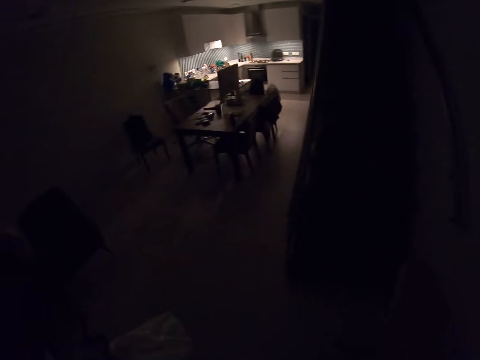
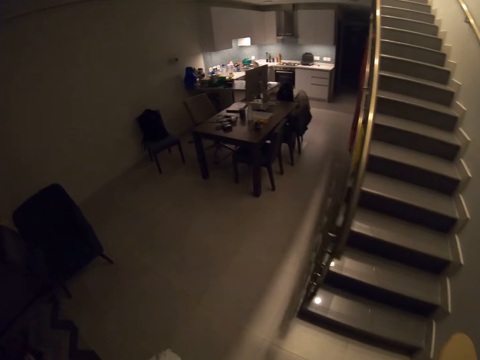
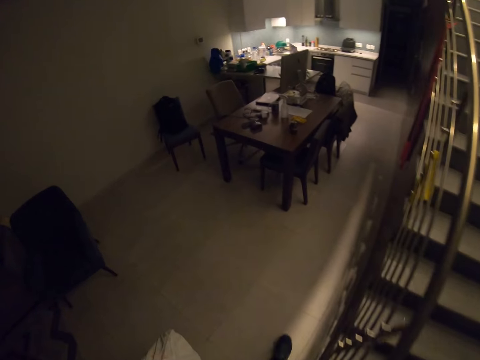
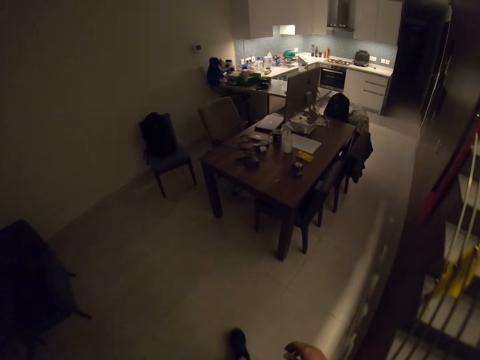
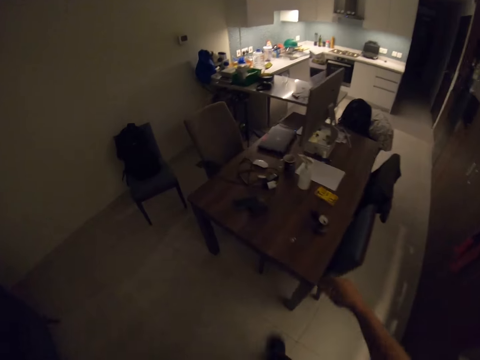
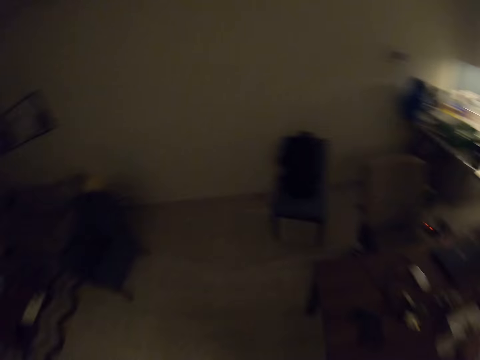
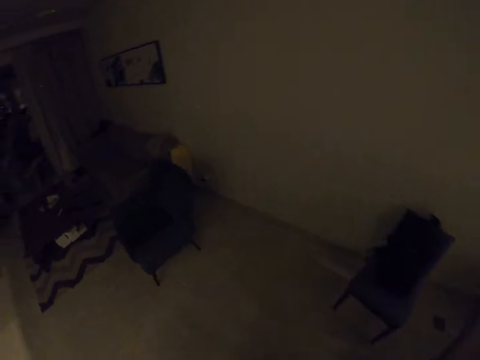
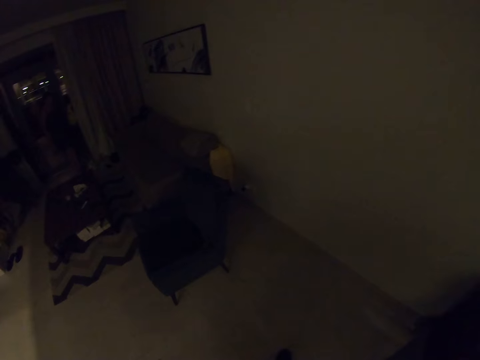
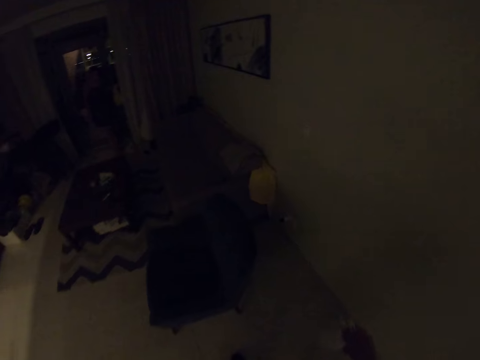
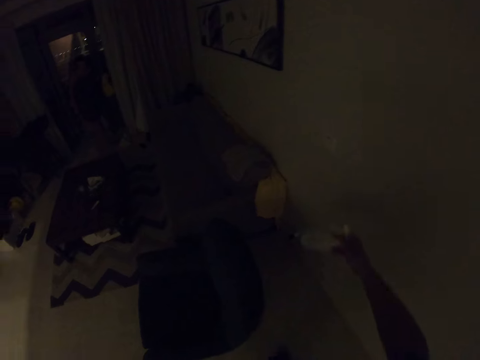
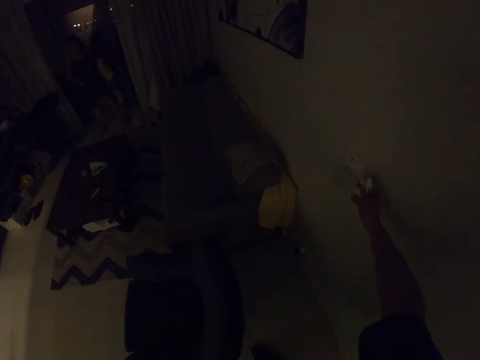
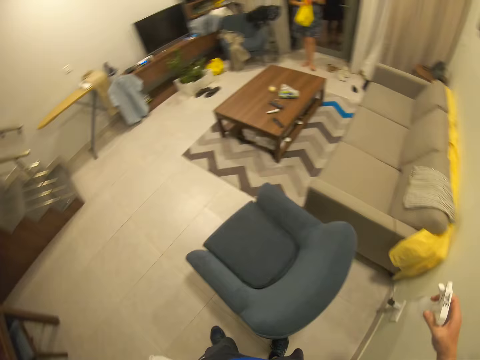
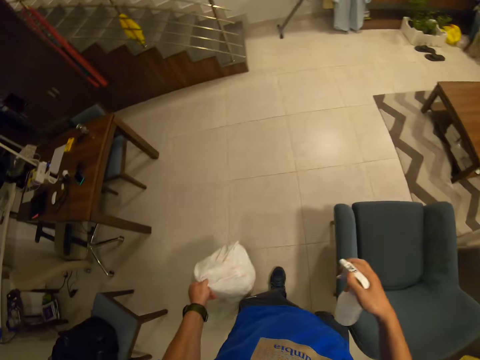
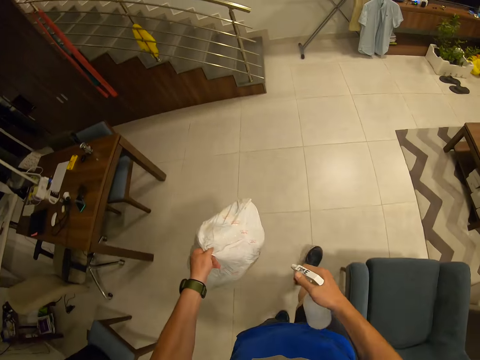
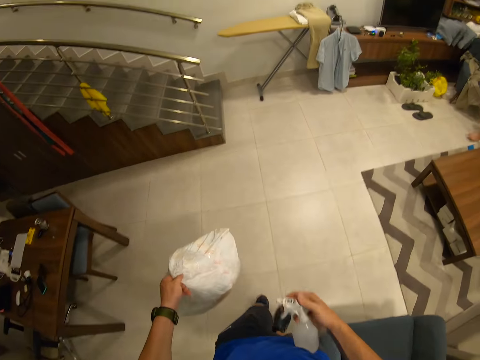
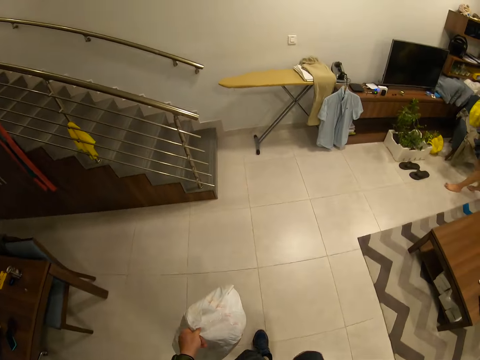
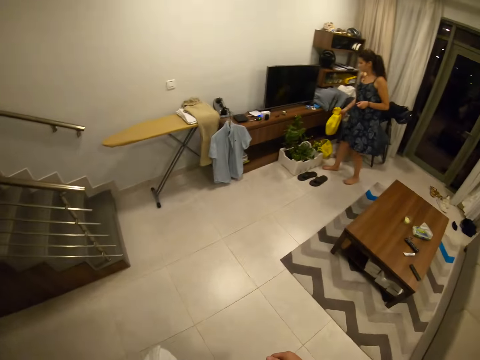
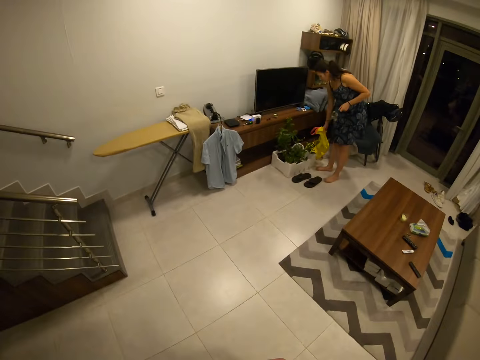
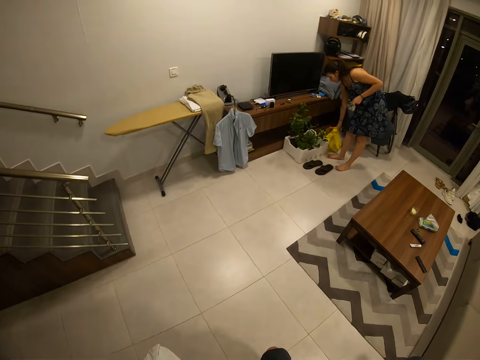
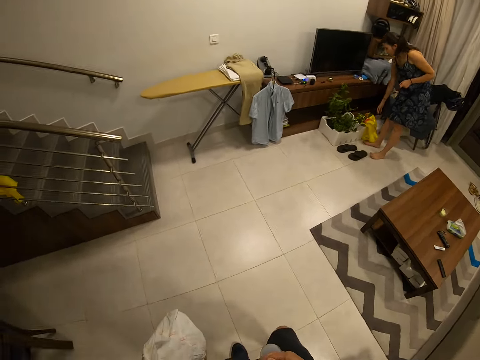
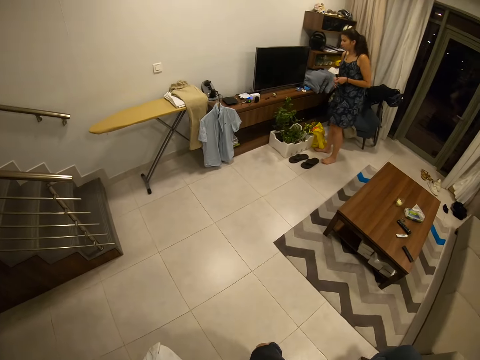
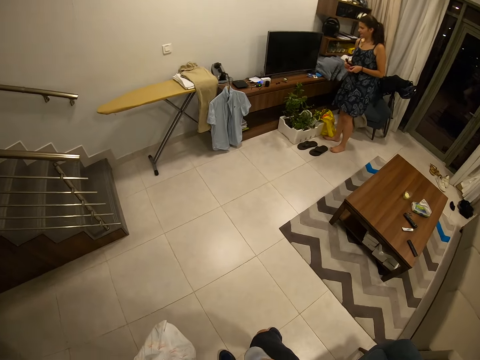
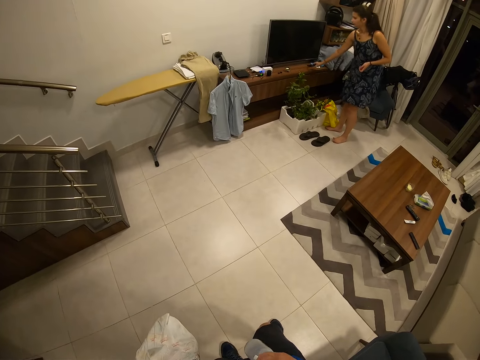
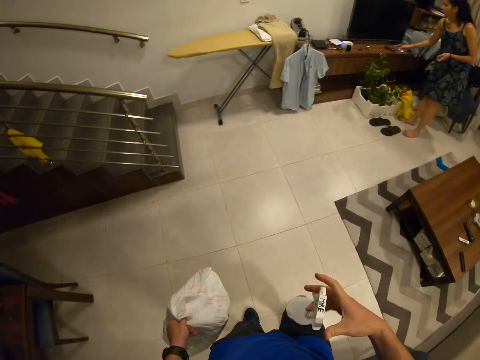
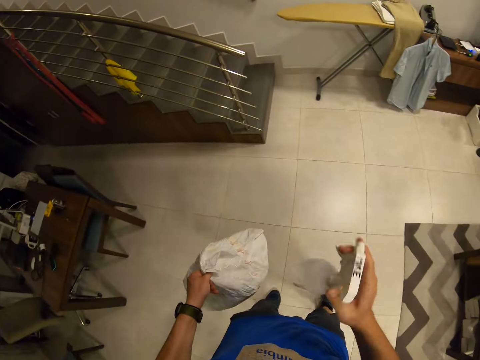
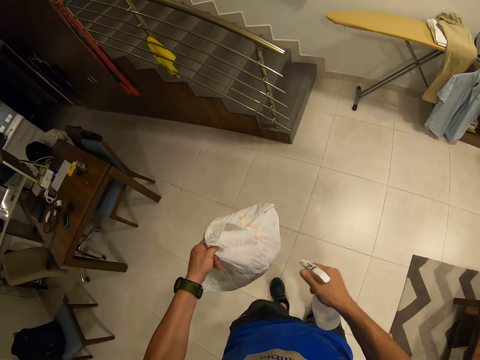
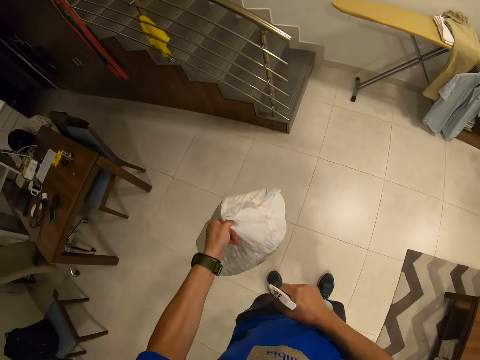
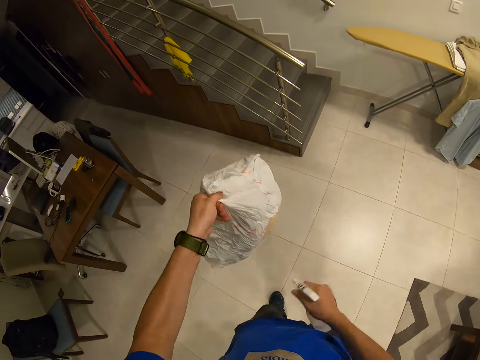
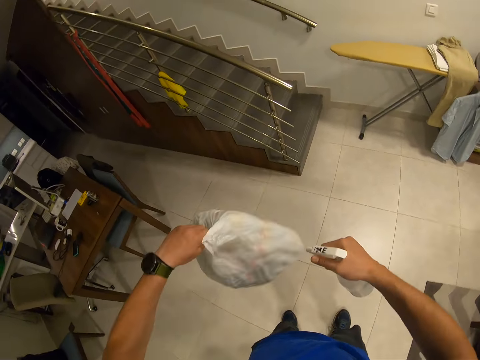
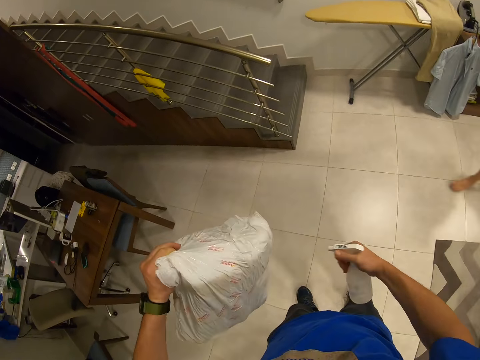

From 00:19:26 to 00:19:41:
The camera wearer lights a bulb with a socket. He walks towards the dining room, walks around the room and picks up a spray can from the table. He presses a switch with the spray can on the wall and lights the bulb. He sprays on the luggage or shopping bag with the spray and moves around the room. The lady walks around the room and places a bag on the floor. The camera wearer looks around the room. The lady places a phone on the table. The camera wearer holds the spray in his right hand and sprays on the luggage.
